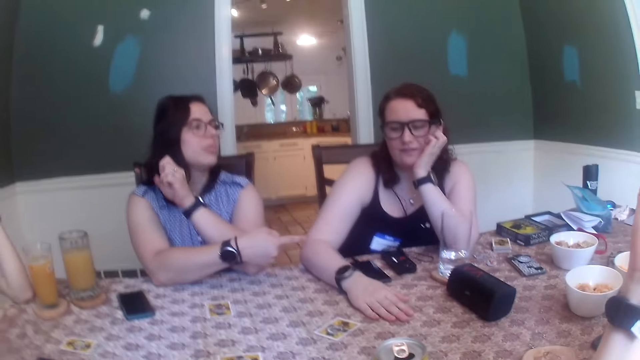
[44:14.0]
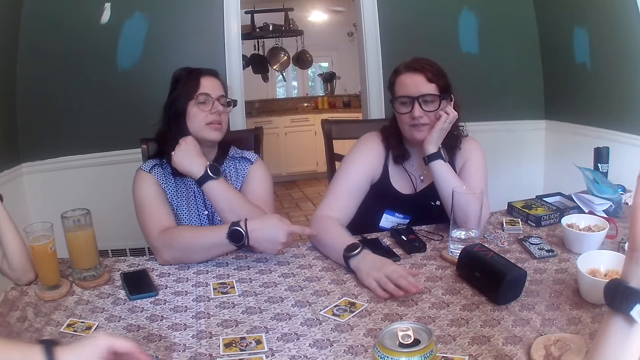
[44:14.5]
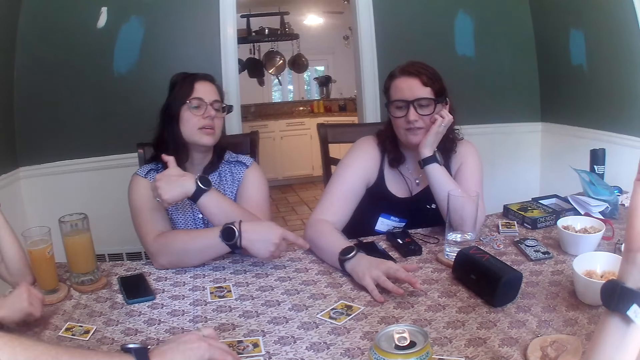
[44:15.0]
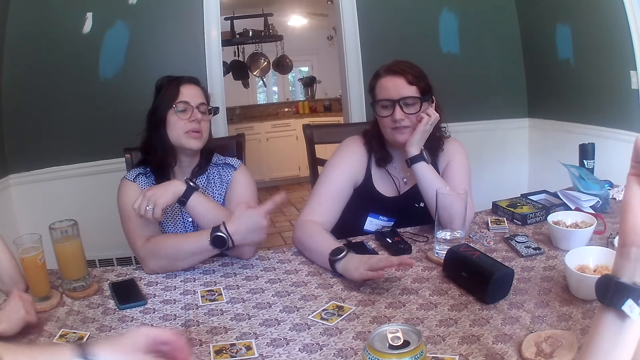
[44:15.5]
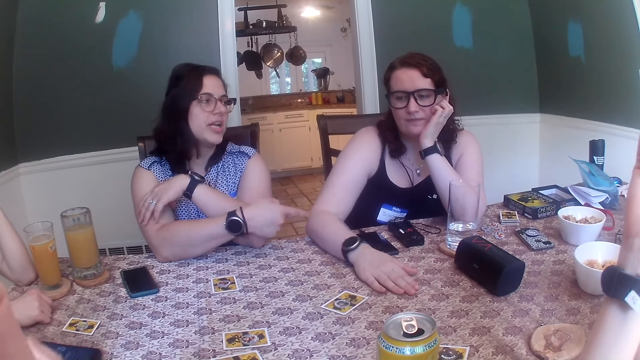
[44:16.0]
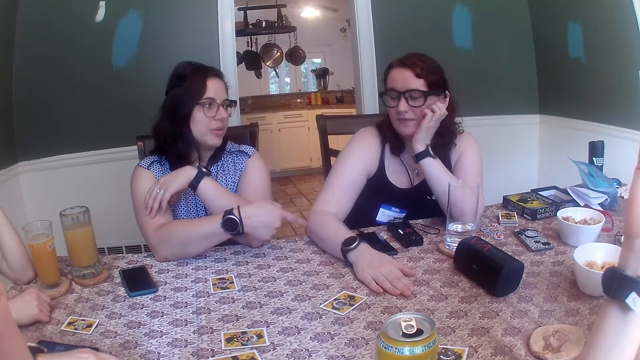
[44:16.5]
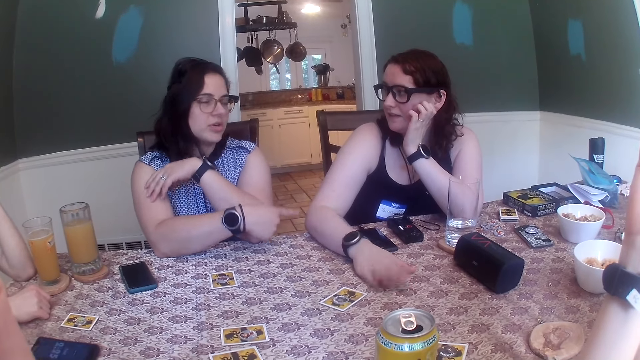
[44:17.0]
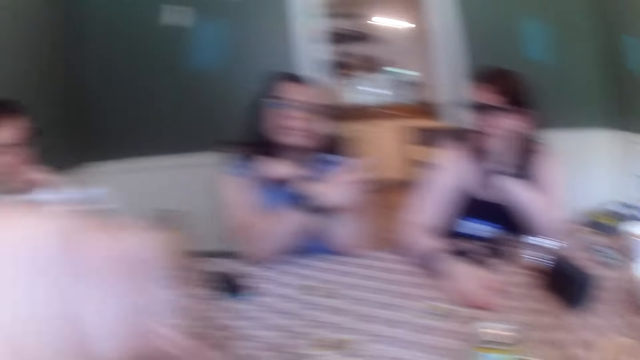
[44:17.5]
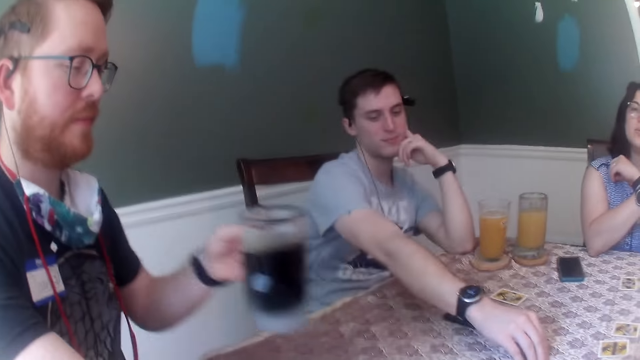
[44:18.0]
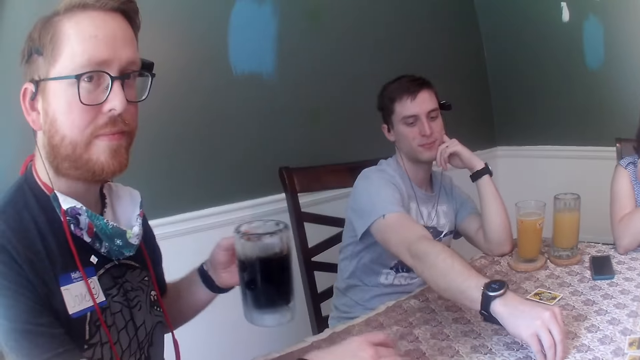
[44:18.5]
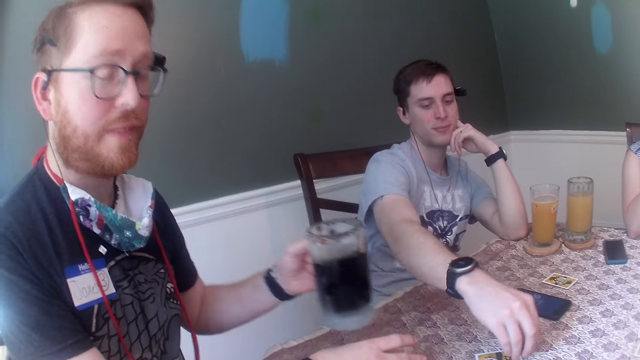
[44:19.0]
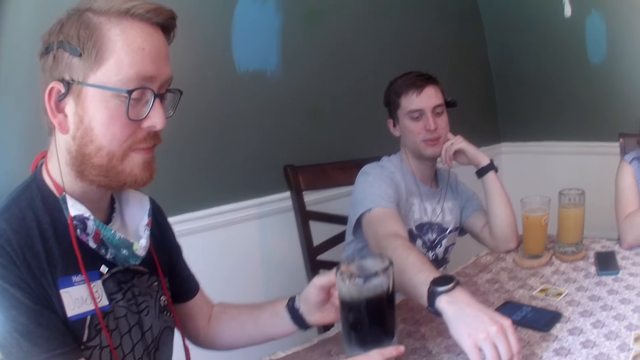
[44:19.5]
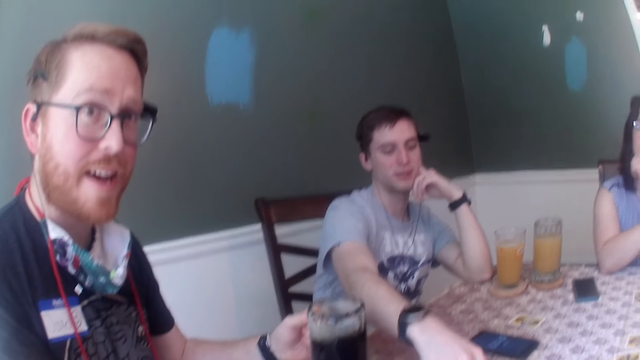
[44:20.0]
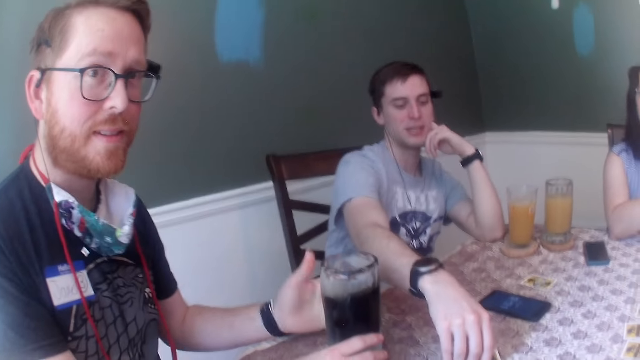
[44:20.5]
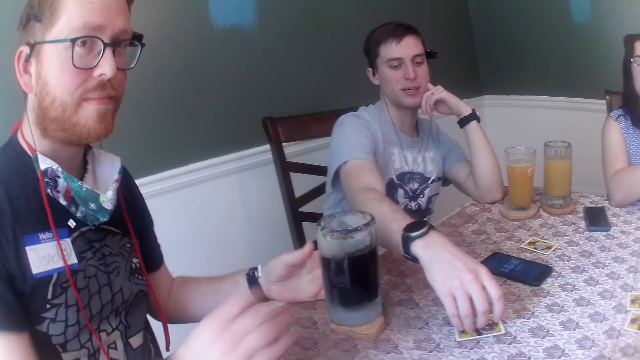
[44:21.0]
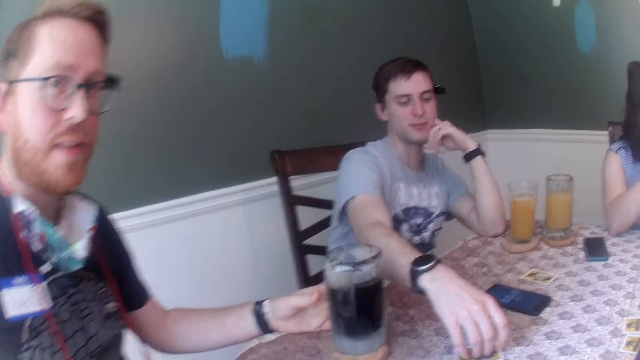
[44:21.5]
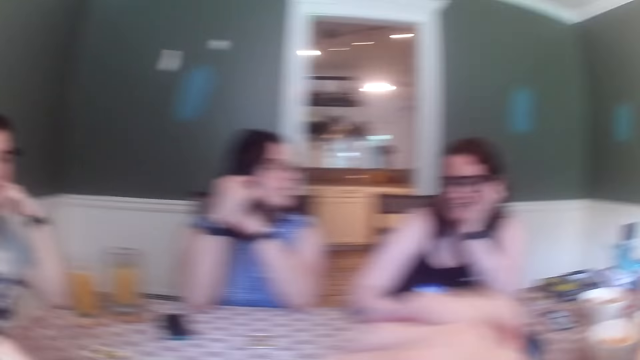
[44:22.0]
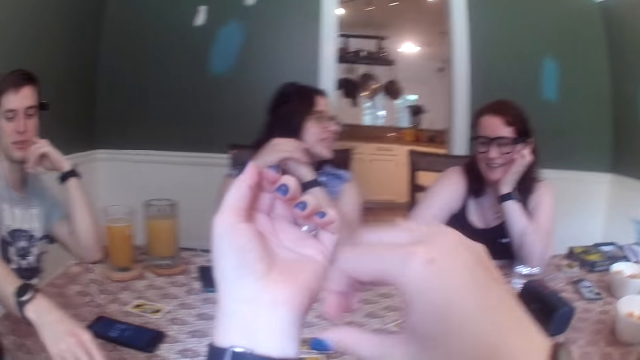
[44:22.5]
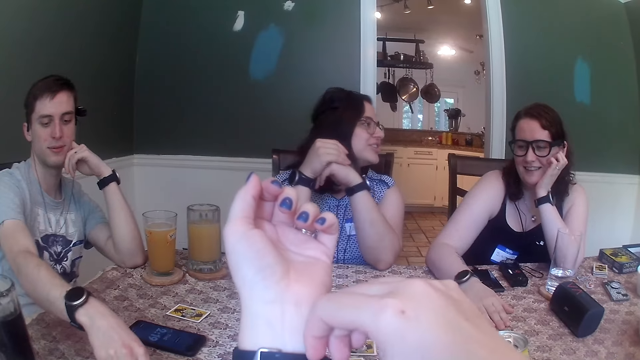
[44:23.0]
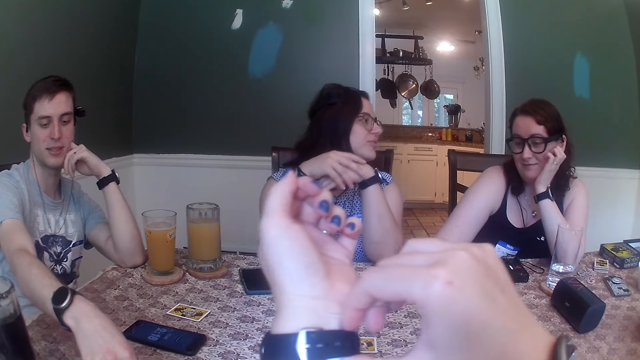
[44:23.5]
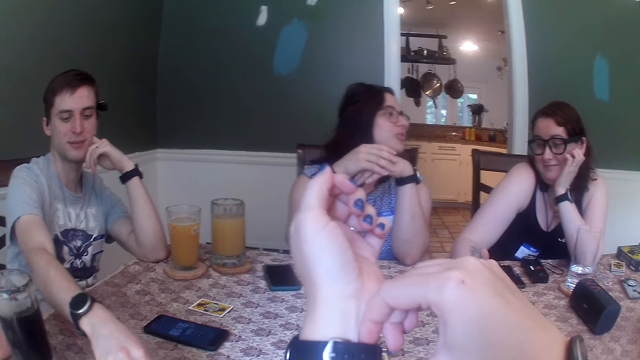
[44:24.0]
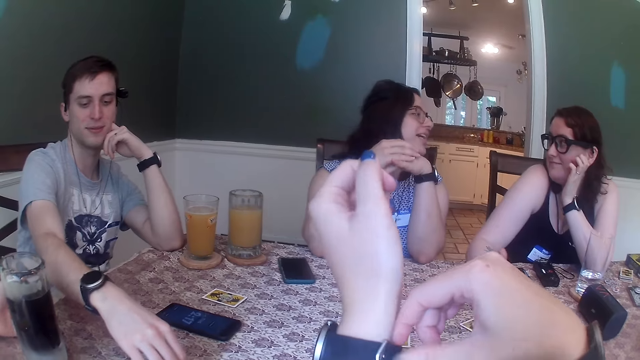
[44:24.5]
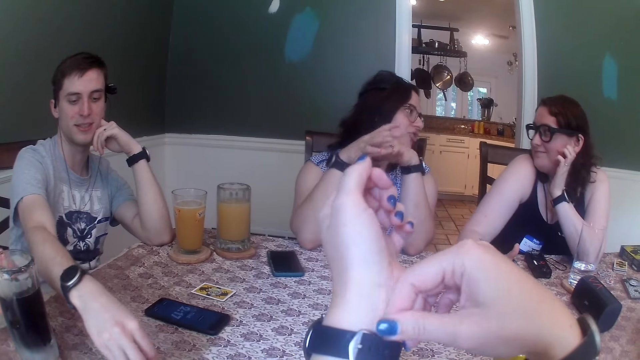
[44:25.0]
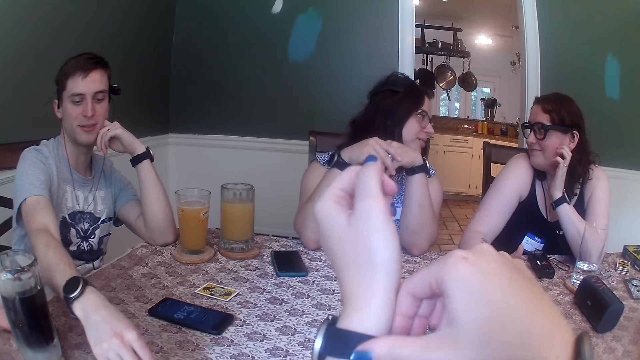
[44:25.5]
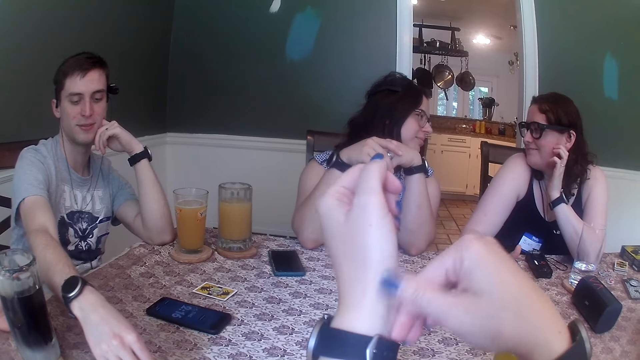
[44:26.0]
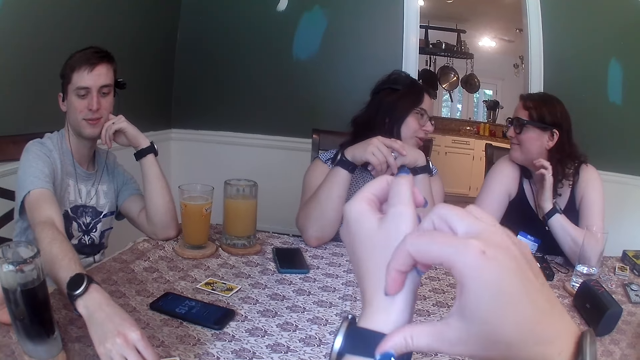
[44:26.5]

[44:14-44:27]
A man removes his right hand from the table and places his right hand on the table. The camera wearer looks at the people on the table. She converses with another man. The first man picks a token from the table with his right hand and places the token on a card on the table with his right hand. The other man converses with the camera wearer, places the cup of soft drink on a coaster on the table with his left hand, and removes his right hand from the coaster on the table. A woman converses with another woman. The camera wearer adjusts a wristwatch in her left hand with her right hand. She touches the wristwatch. She cleans the wristwatch in her left hand with her right hand.

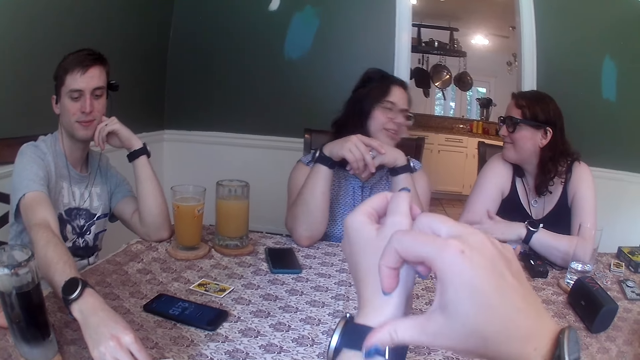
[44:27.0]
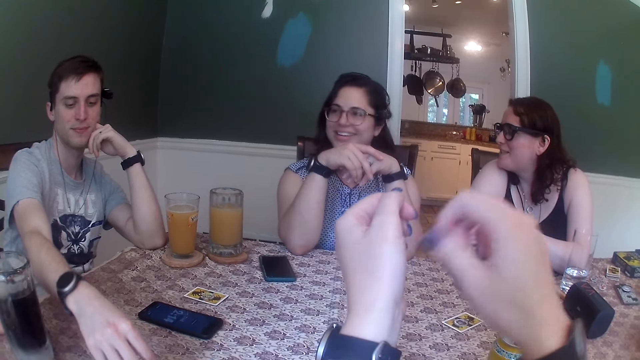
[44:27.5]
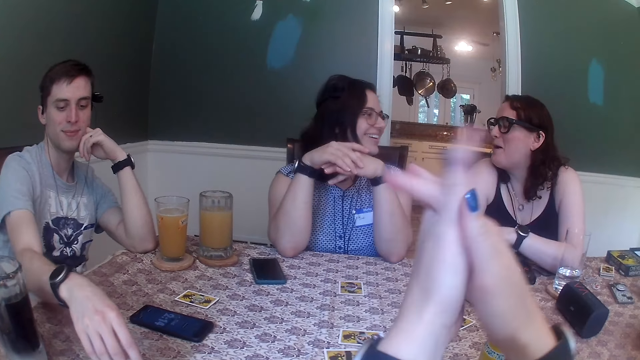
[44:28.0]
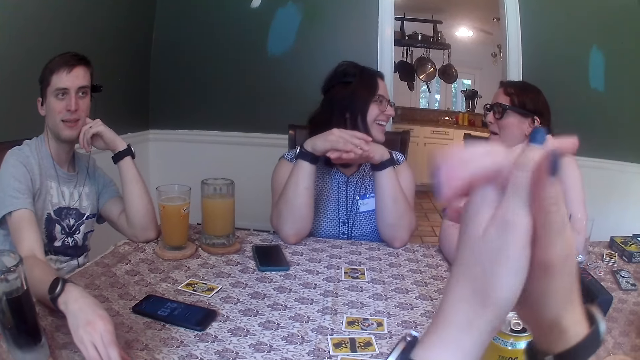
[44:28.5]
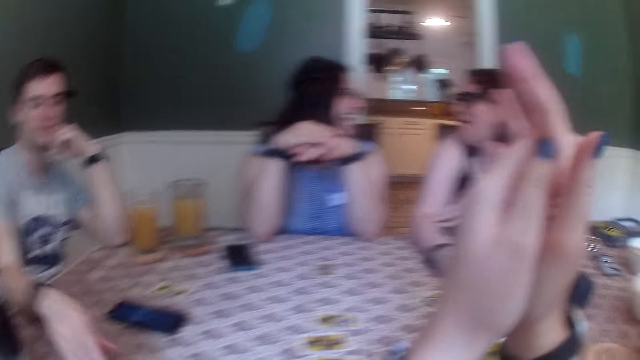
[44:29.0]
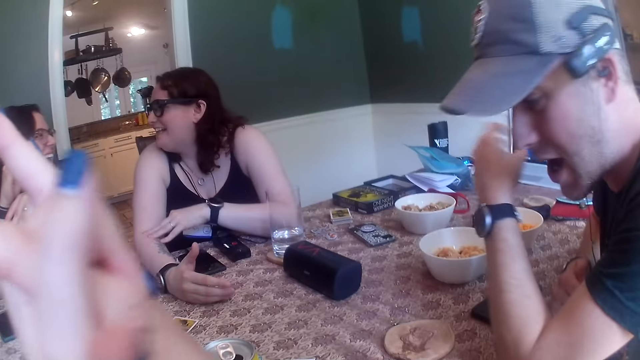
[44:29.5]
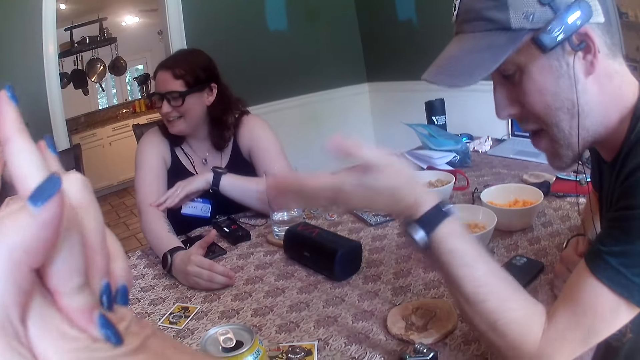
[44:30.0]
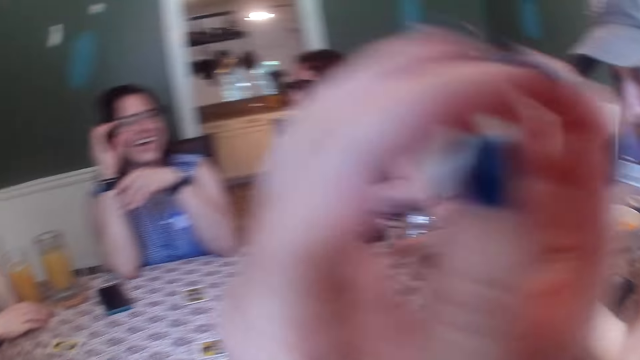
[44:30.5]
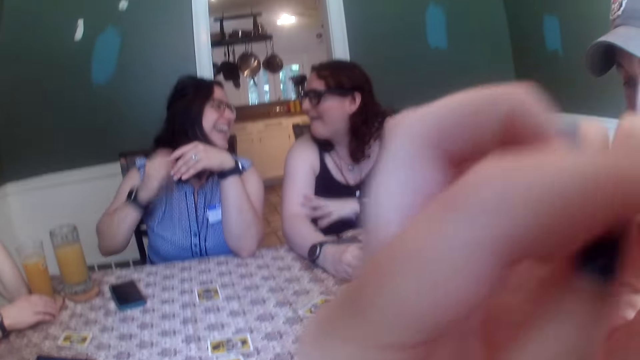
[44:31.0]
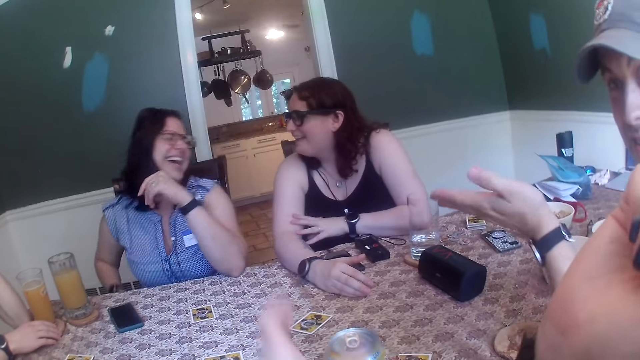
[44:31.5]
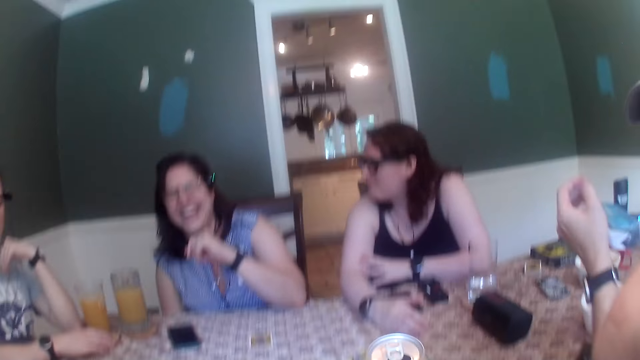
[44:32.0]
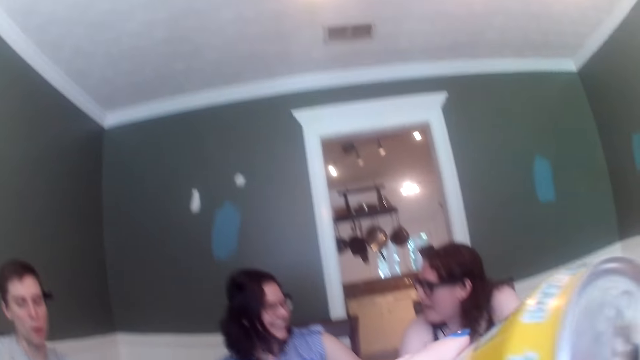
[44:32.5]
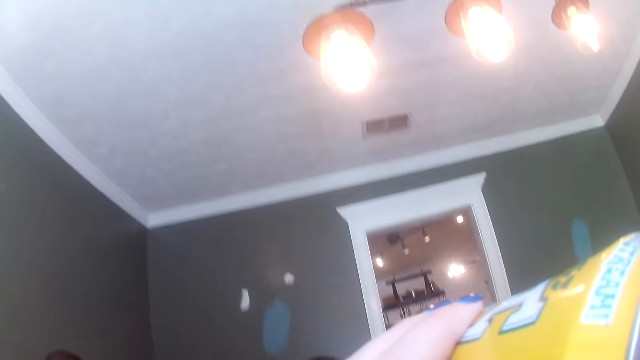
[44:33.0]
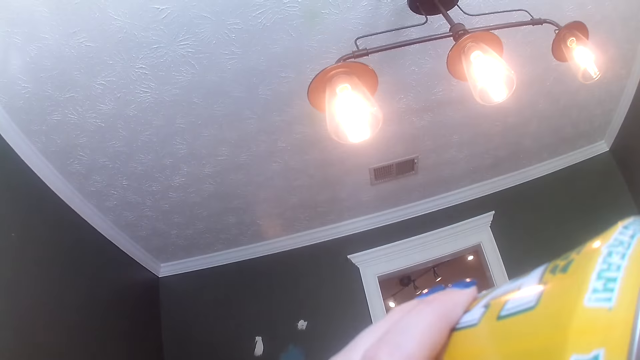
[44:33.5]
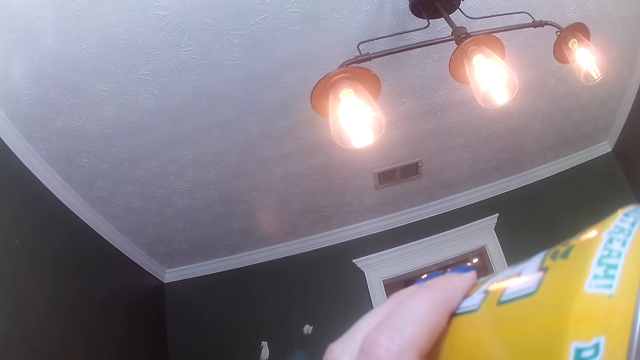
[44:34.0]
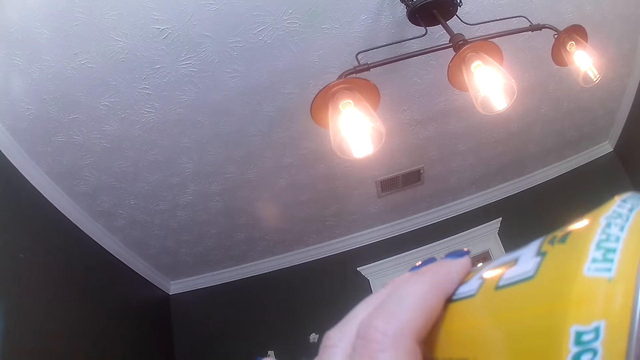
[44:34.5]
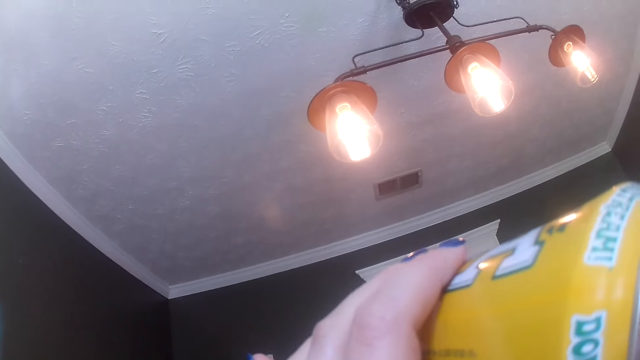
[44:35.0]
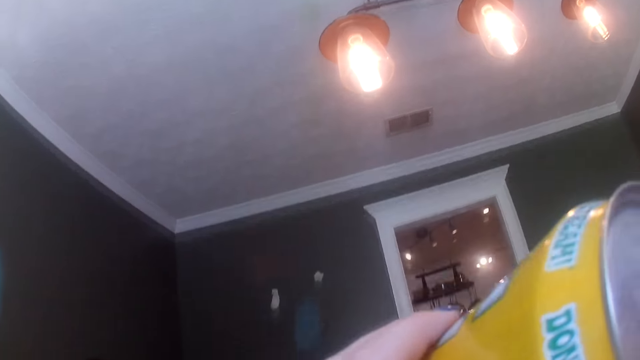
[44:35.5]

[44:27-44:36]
The woman converses with another woman. The camera wearer rubs hands. The other woman removes her right hand from the table. The camera wearer picks up the can of soft drink from the table with her left hand. She drinks from the can of soft drink with her left hand. She holds the can. A man converses with the group of people at the table.
